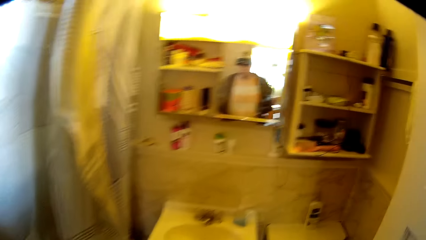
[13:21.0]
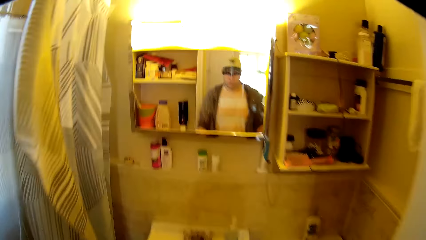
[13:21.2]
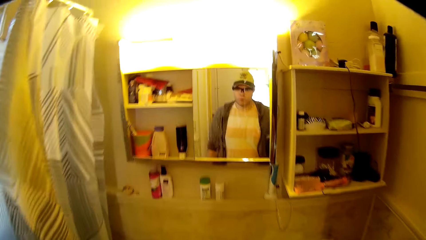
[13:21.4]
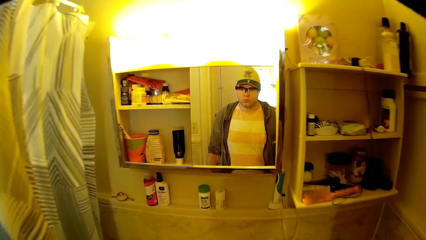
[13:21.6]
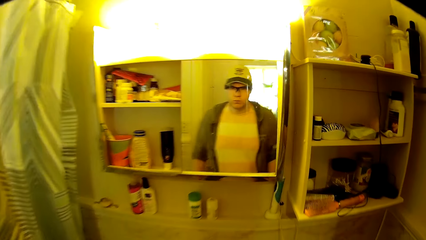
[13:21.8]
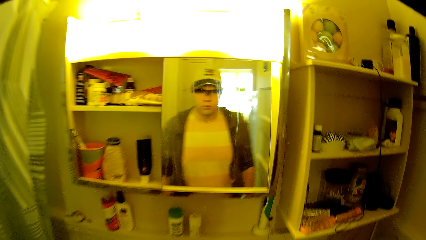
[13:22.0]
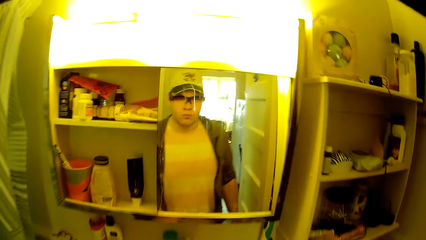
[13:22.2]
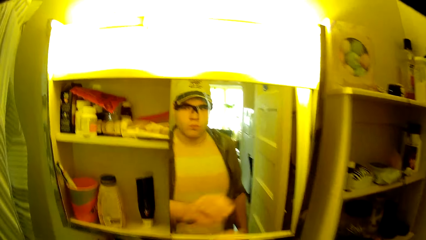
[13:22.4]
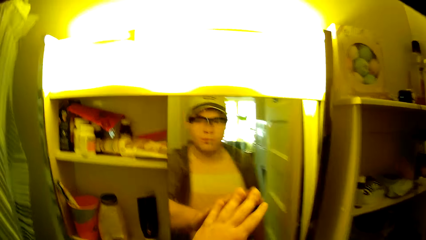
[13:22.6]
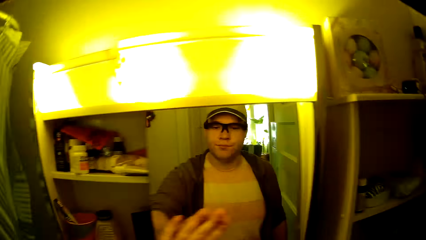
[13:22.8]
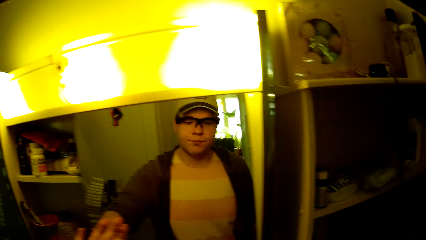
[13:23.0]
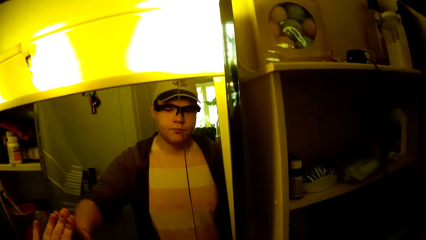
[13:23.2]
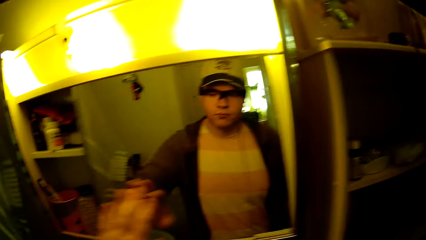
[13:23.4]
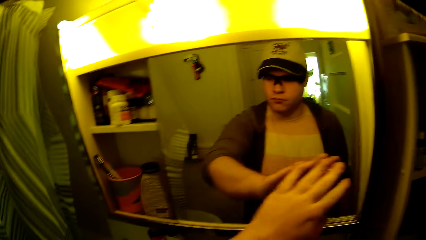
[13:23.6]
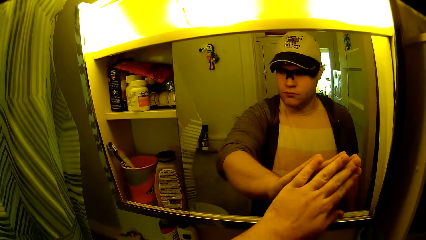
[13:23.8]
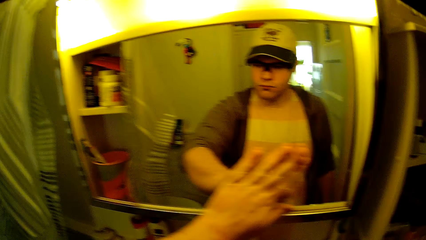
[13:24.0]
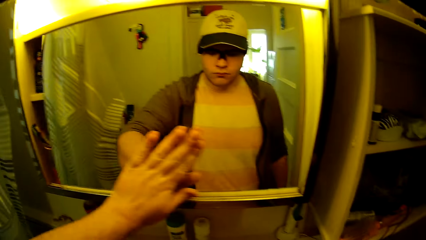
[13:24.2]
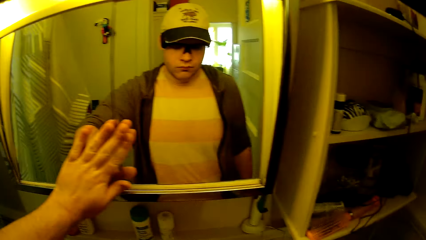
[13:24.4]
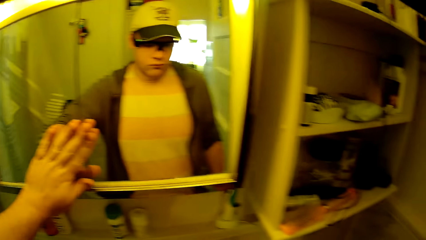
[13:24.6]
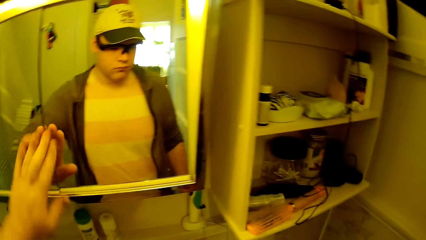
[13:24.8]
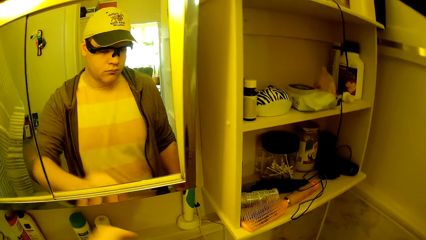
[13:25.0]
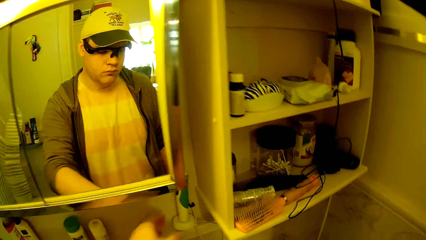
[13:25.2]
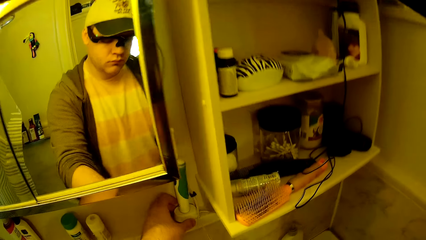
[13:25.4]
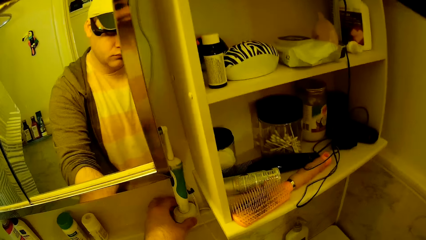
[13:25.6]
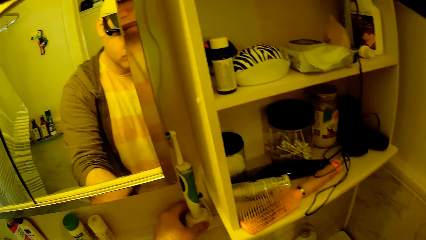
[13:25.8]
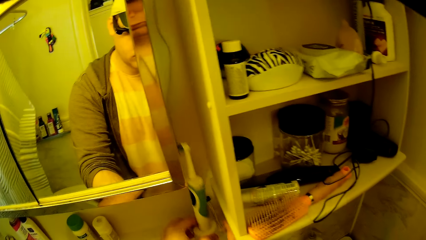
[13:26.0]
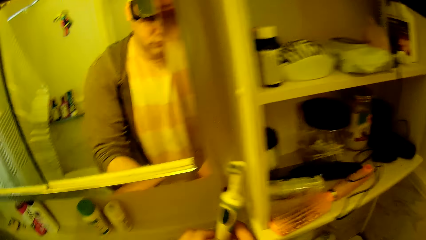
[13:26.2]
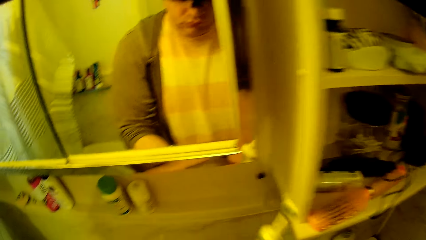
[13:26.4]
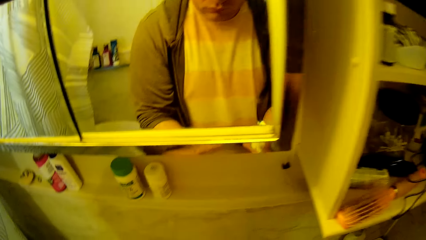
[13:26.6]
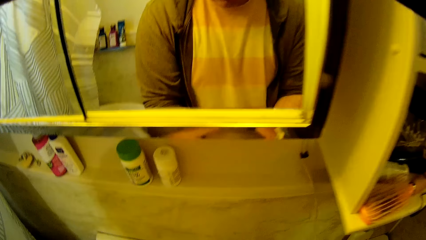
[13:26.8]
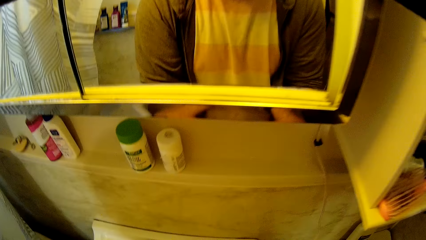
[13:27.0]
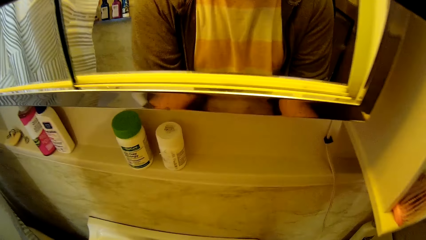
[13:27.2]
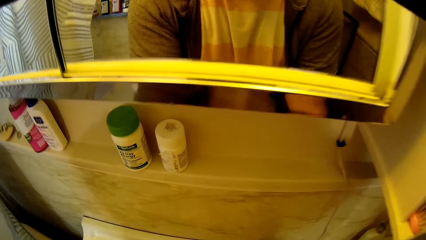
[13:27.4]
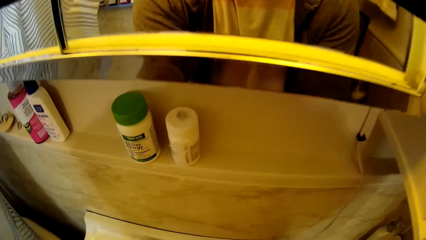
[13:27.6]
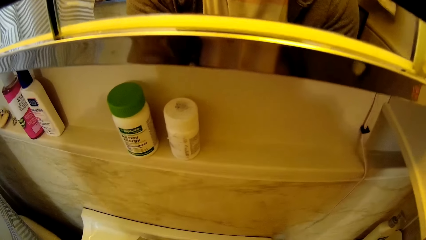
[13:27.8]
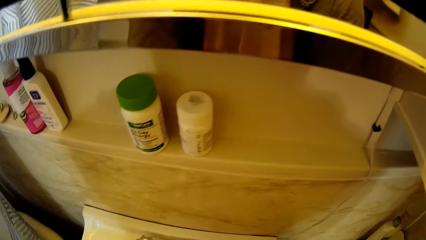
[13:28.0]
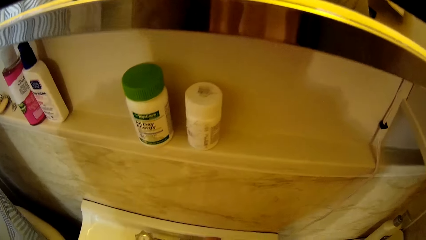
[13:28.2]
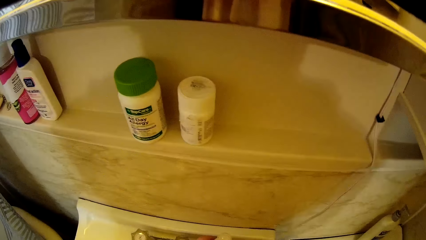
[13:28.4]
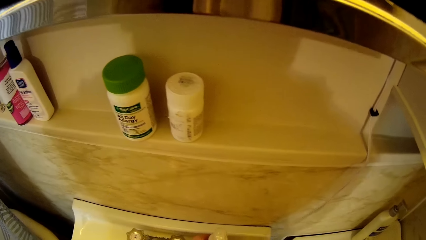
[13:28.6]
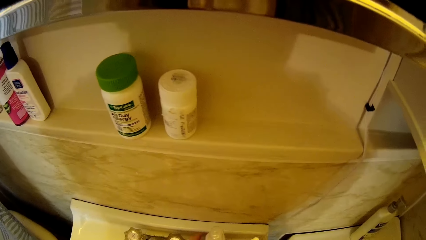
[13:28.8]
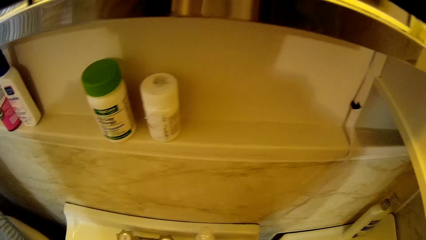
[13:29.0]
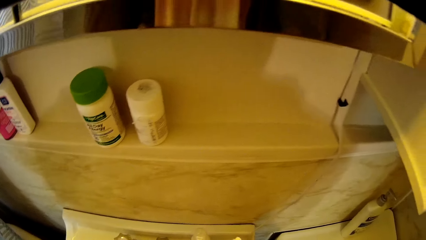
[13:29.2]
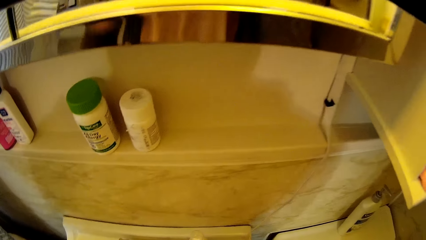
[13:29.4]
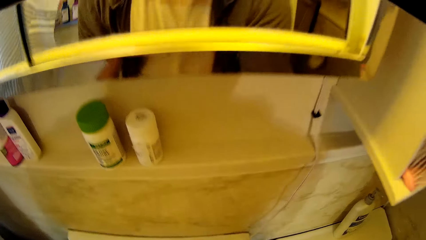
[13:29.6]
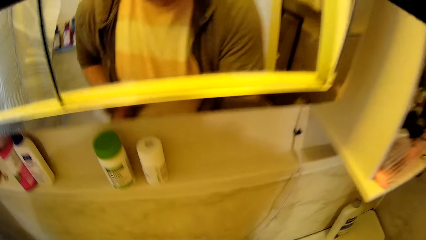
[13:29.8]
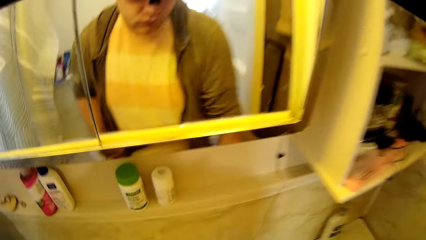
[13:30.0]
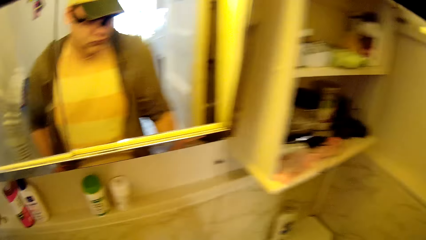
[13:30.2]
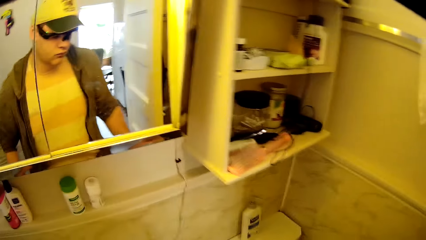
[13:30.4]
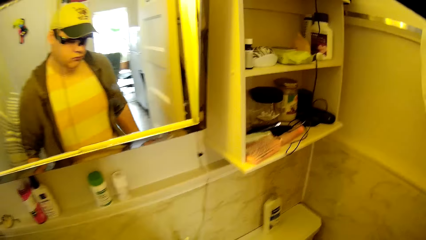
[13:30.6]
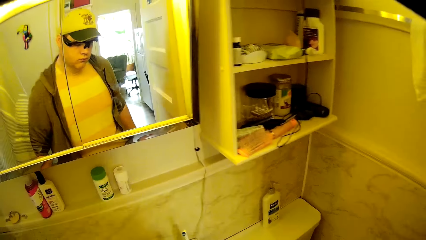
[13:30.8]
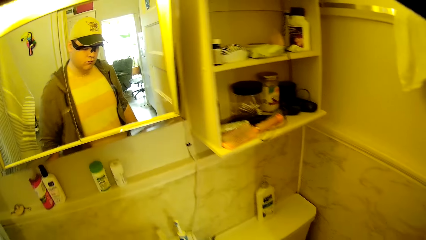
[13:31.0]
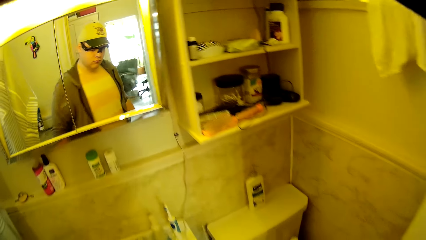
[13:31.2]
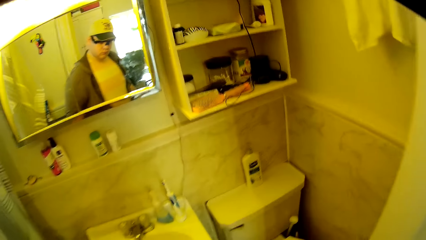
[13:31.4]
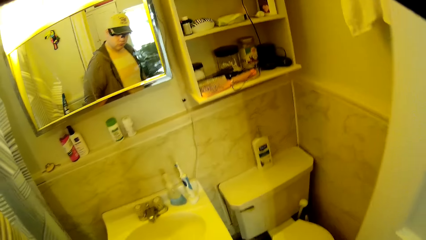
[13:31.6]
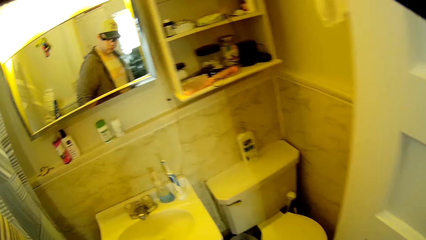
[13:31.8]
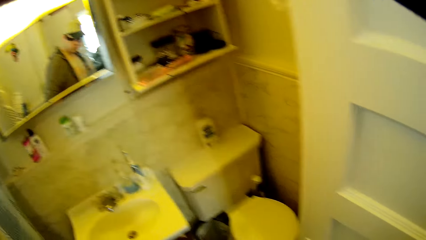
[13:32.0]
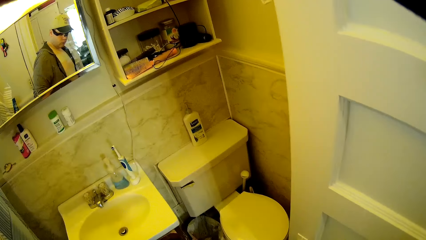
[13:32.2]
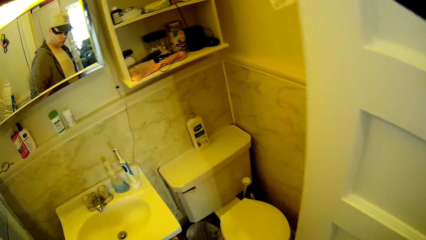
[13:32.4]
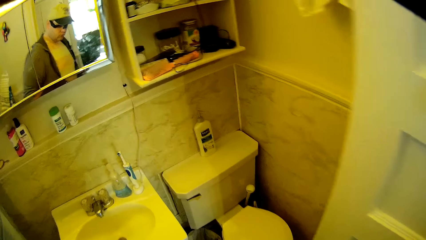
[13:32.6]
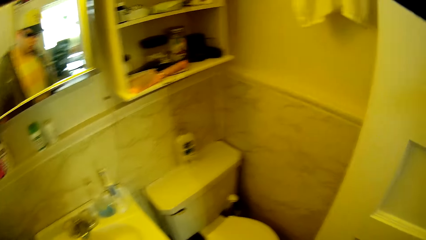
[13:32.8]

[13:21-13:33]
The camera wearer walks in the bathroom. They touch the mirror, pick up the toothbrush and place the toothbrush on the bathroom sink.
